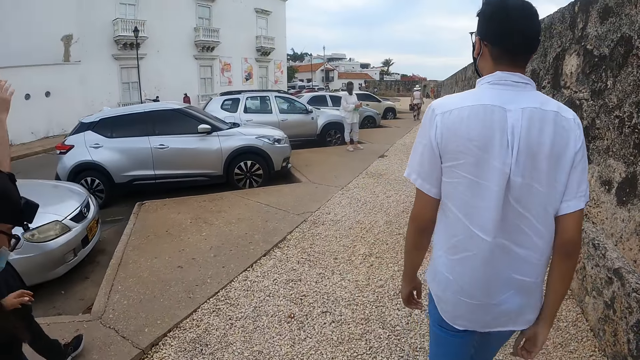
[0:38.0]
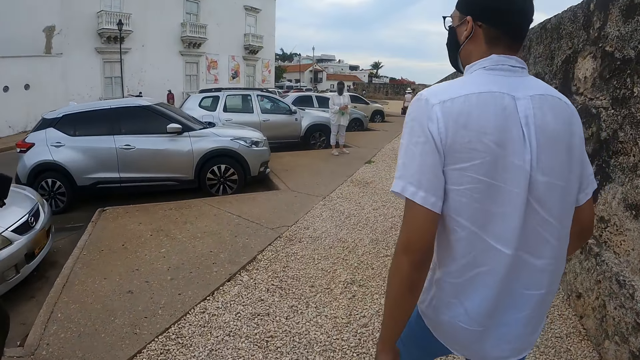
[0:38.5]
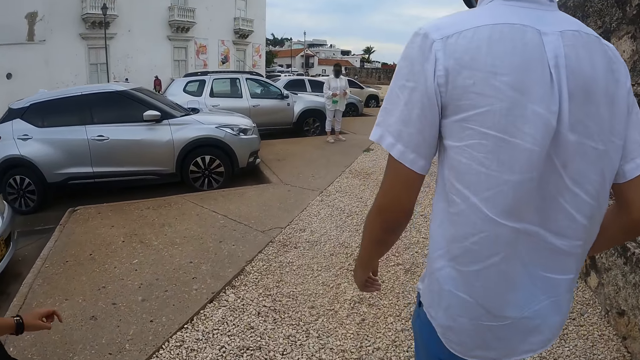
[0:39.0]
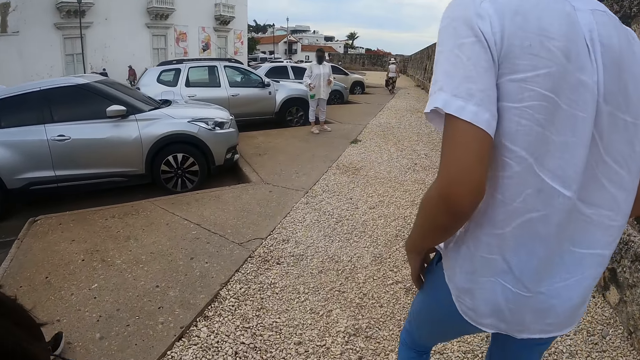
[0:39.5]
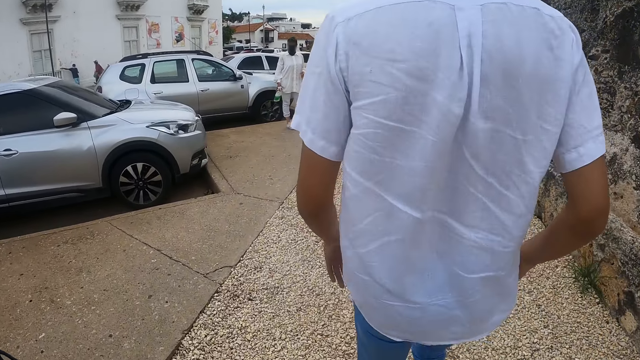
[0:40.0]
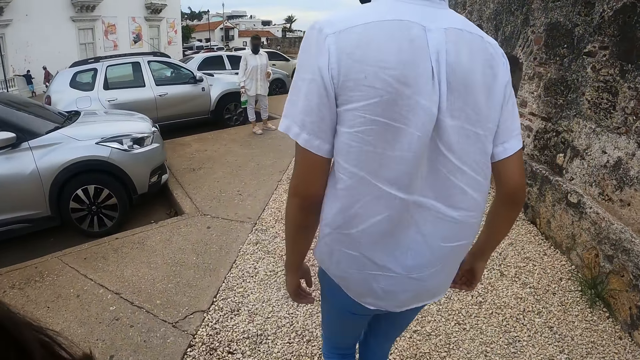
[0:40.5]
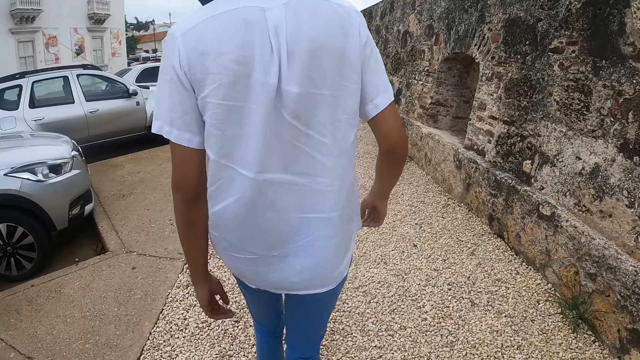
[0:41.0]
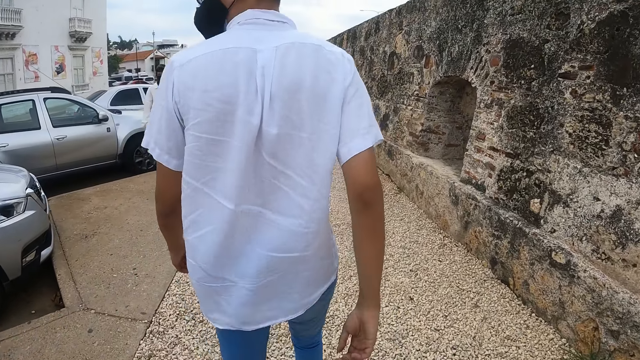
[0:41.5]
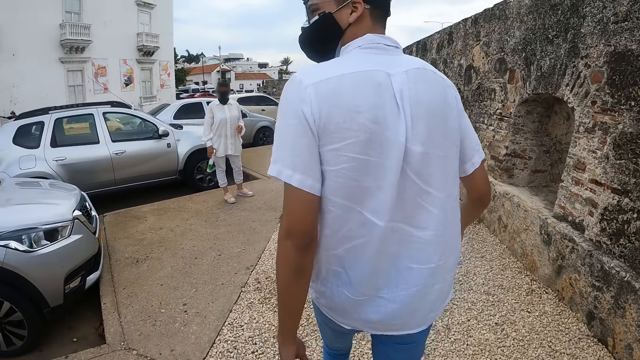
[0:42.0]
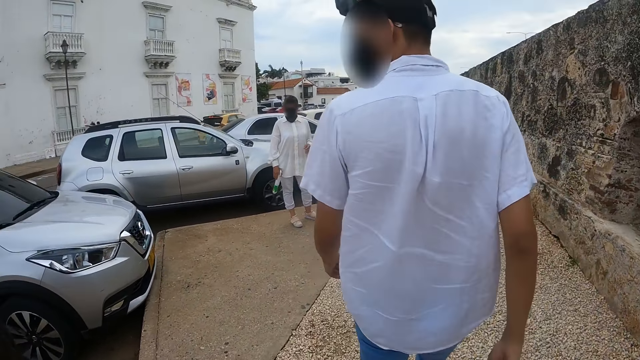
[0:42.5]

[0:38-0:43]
The camera wearer walks around.

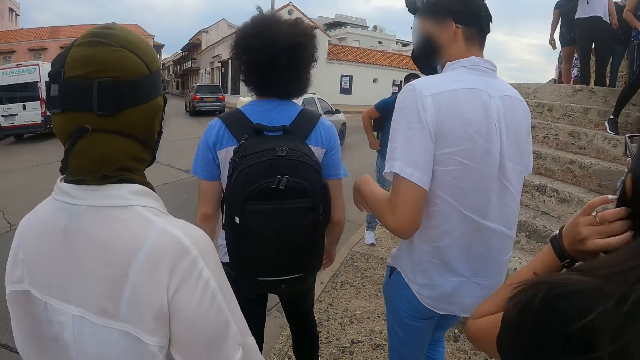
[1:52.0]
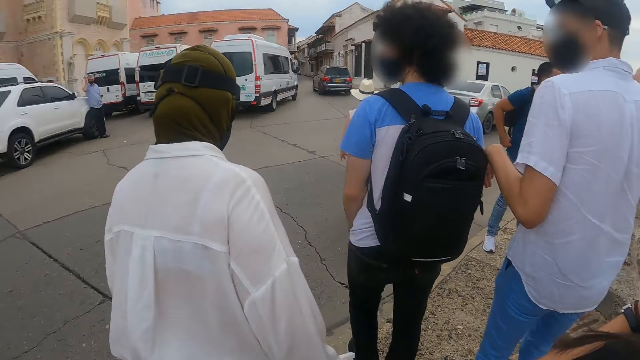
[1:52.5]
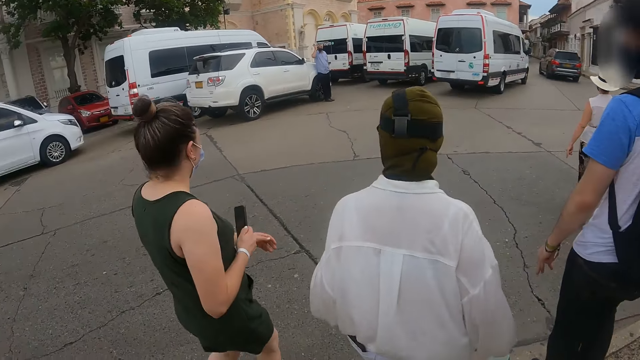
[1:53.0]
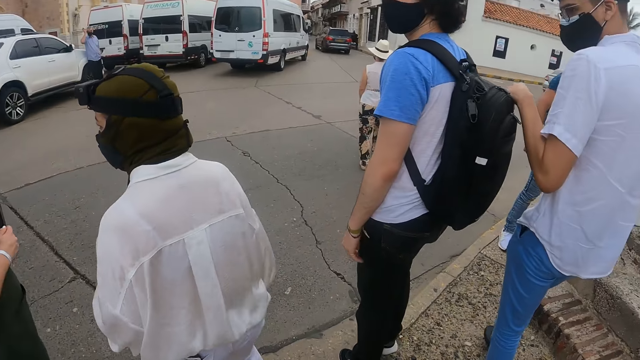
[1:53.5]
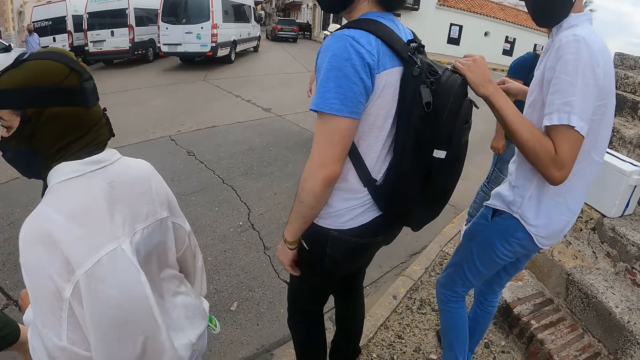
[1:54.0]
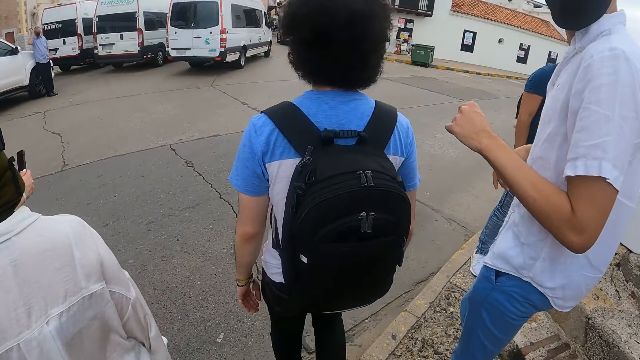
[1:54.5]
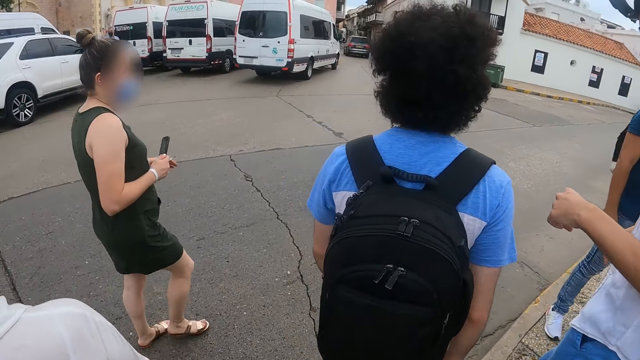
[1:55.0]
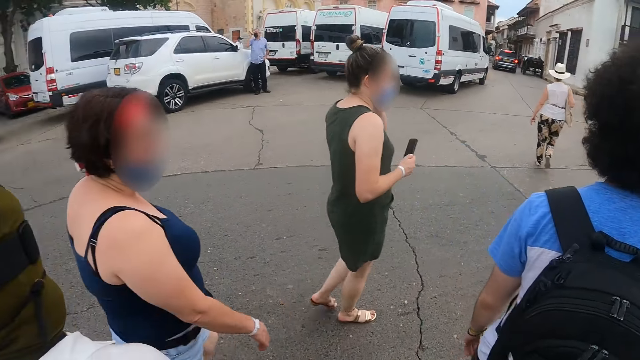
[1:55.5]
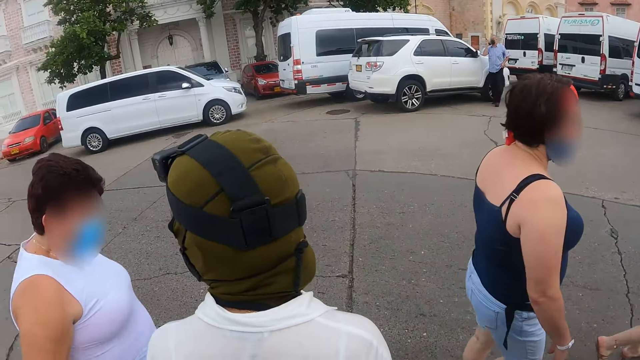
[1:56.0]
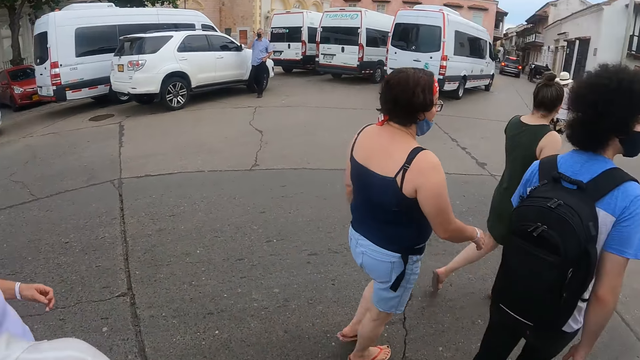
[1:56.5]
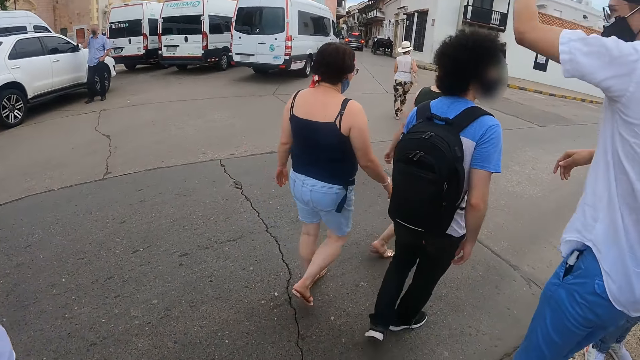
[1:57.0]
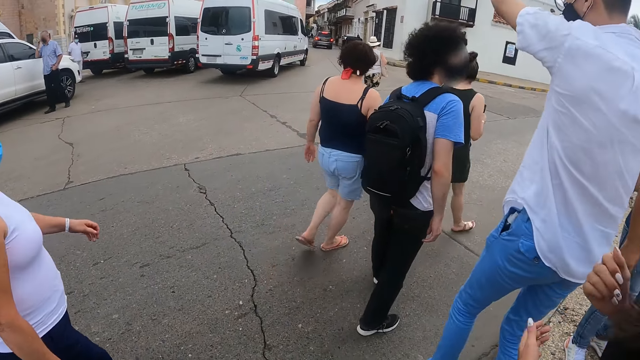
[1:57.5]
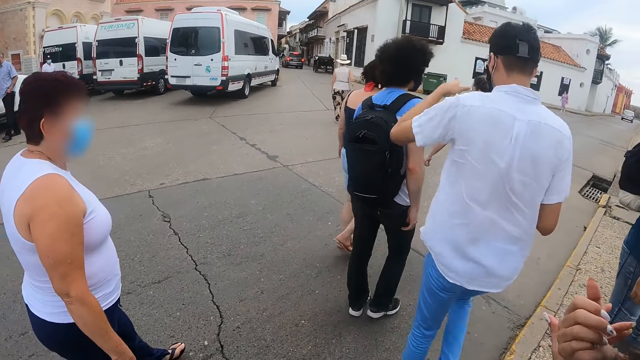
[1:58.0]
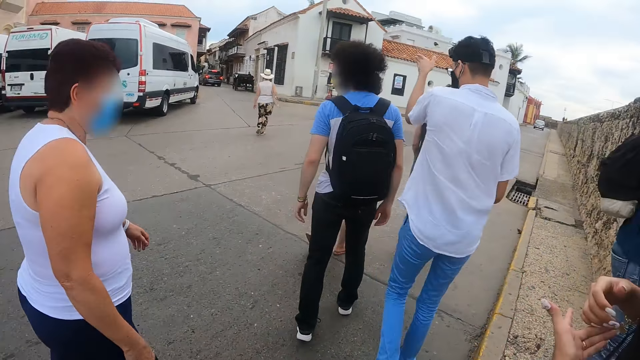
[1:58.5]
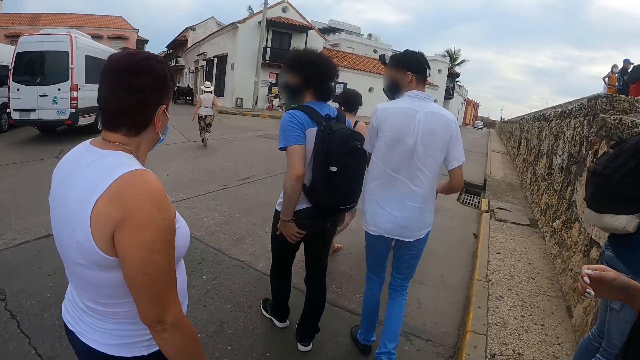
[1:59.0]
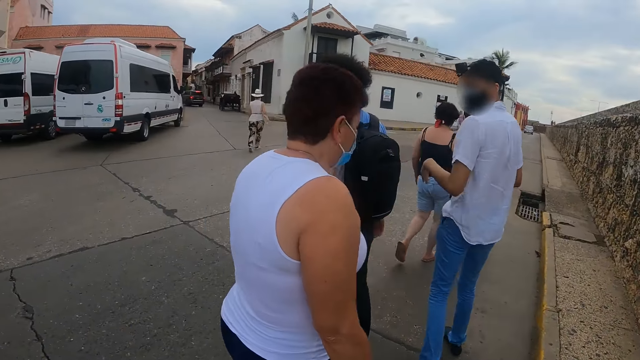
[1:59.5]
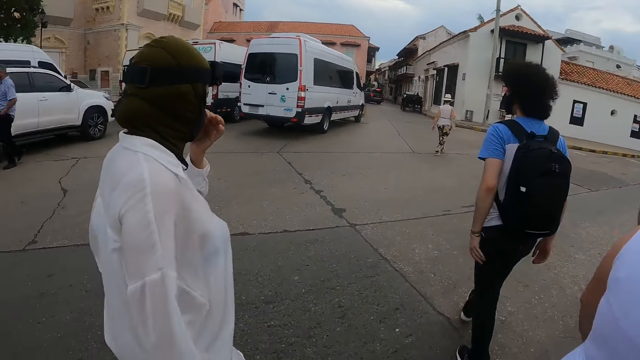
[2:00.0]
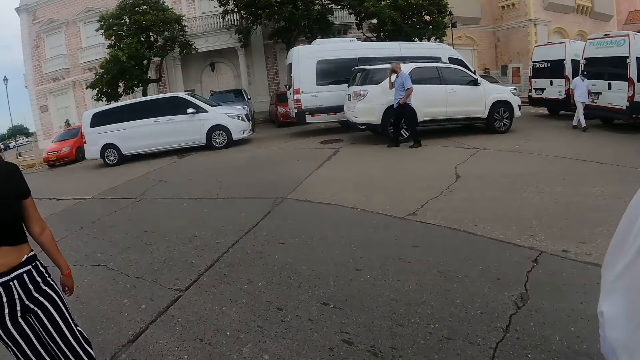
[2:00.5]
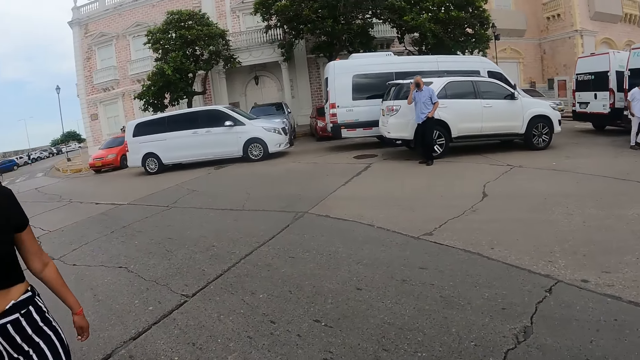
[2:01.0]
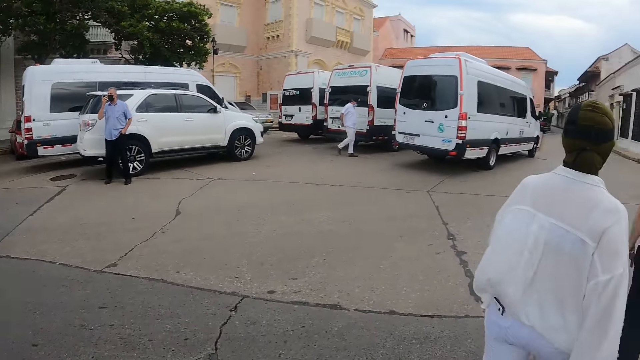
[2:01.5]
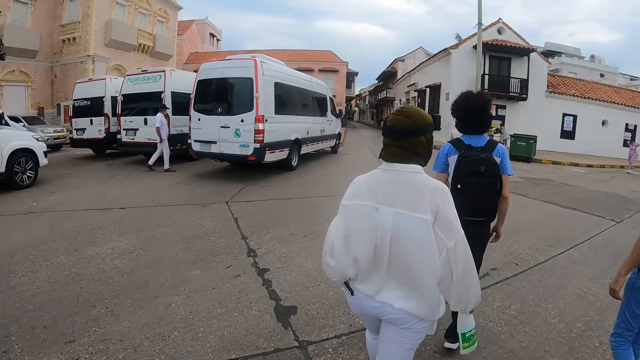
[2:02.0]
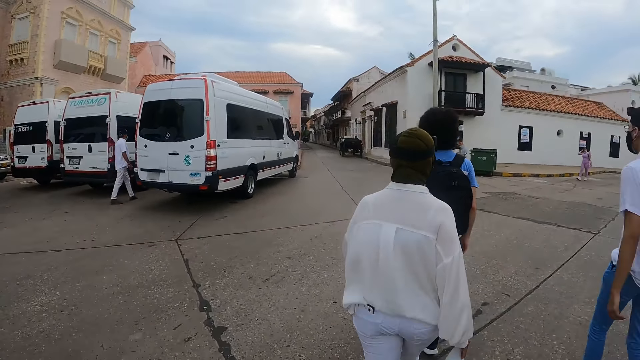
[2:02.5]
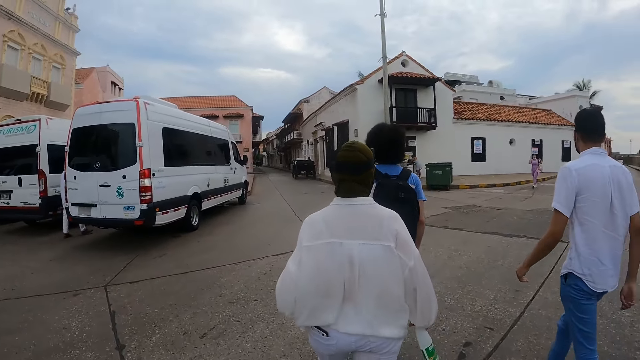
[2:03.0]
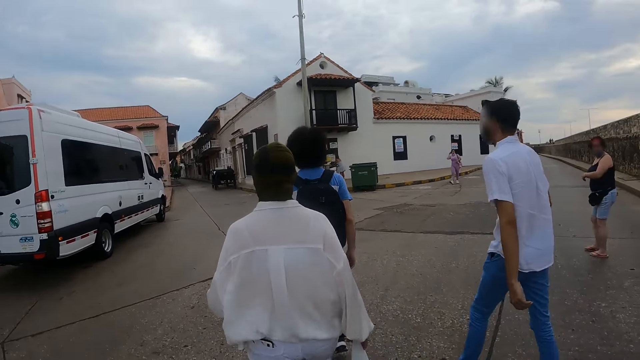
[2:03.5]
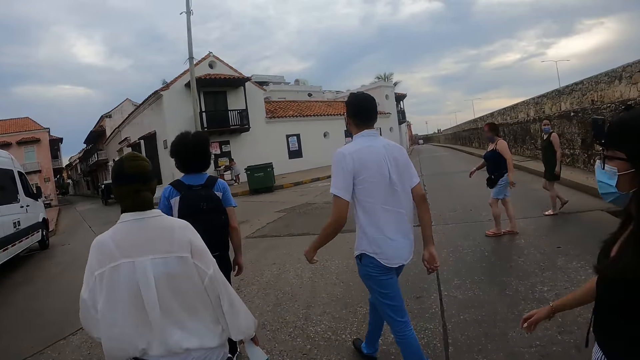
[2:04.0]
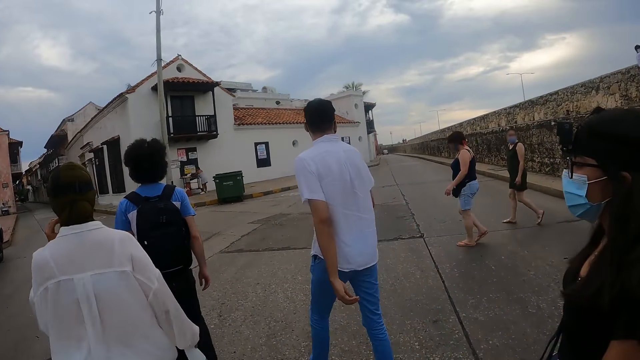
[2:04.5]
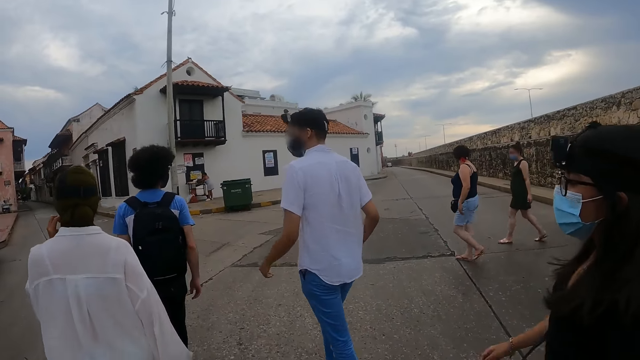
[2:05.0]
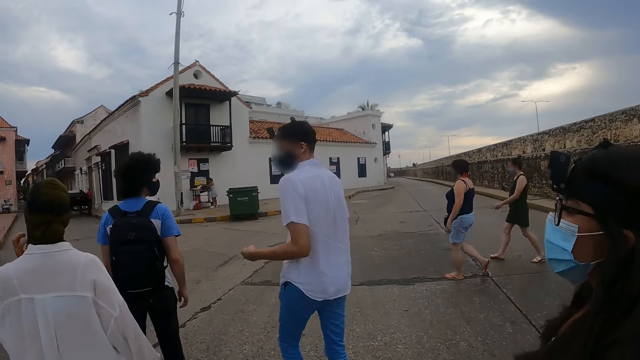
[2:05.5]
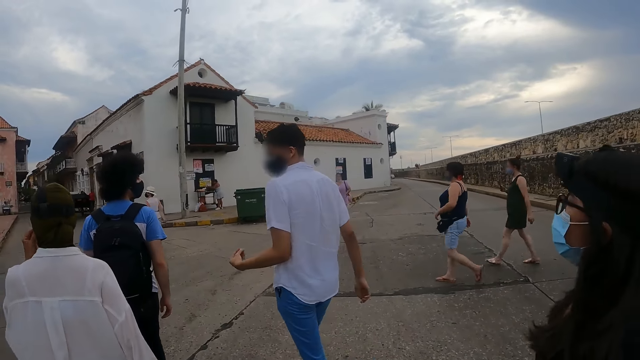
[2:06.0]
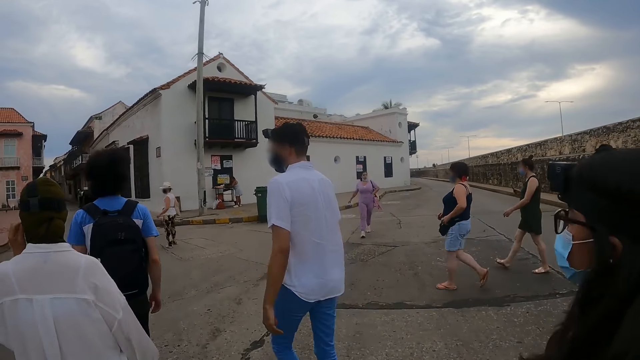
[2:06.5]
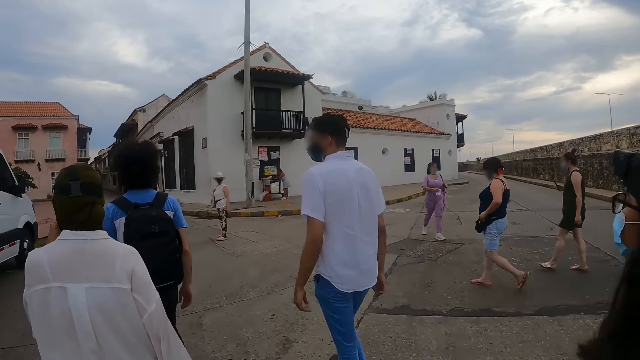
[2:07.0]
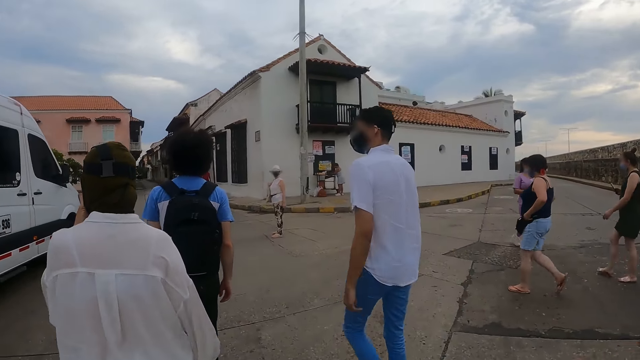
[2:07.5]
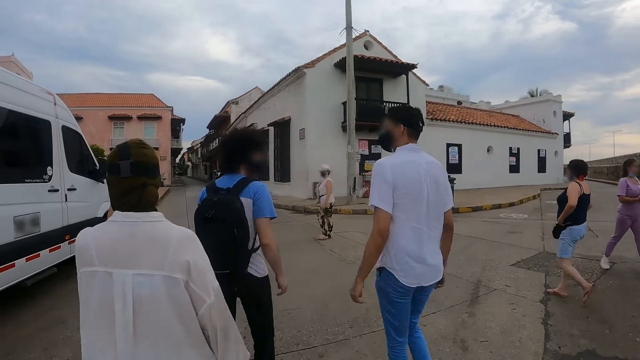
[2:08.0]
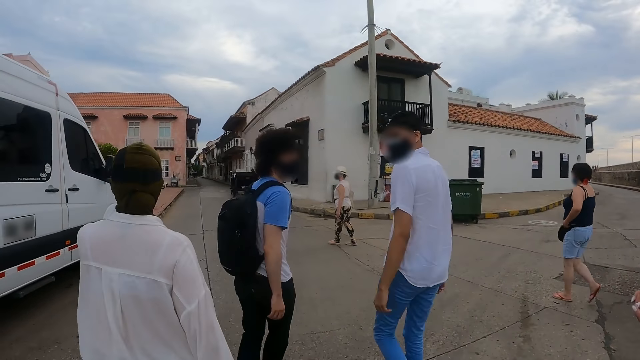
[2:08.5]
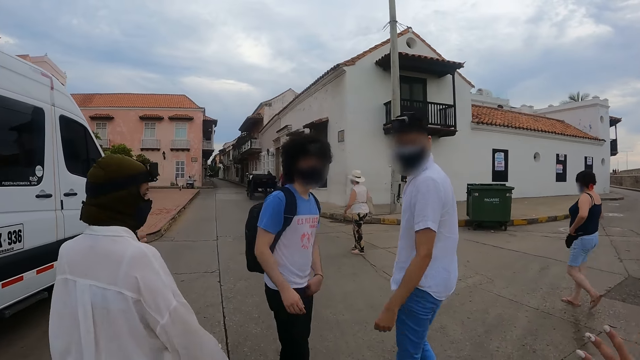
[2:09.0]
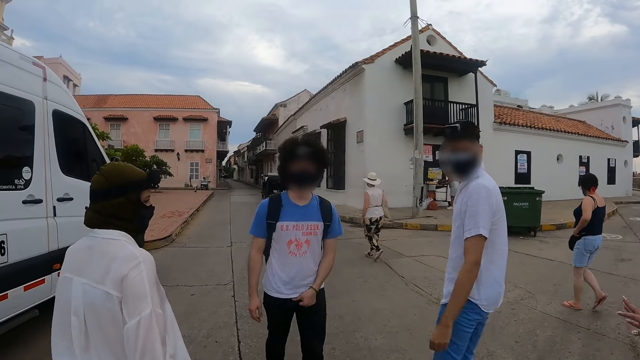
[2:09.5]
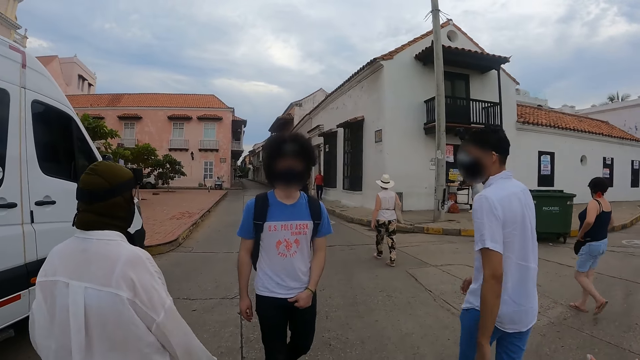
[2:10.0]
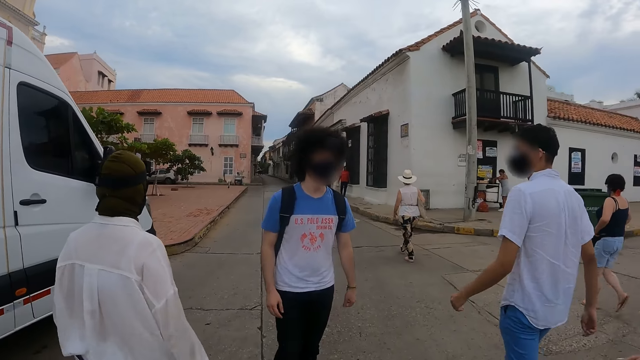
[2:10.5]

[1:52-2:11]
The camera wearer looks at a left hand. They walk across the road with colleagues. They walk around. They cross the road.
